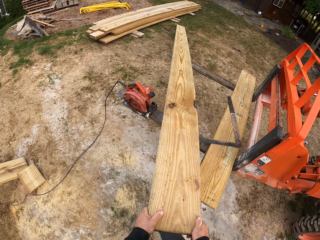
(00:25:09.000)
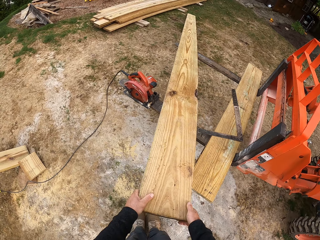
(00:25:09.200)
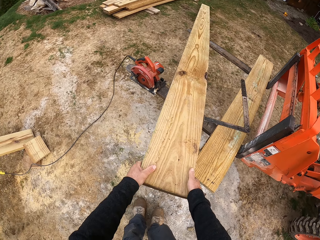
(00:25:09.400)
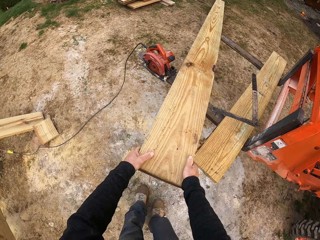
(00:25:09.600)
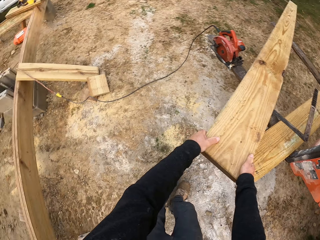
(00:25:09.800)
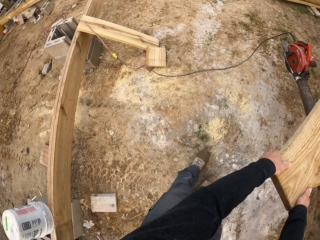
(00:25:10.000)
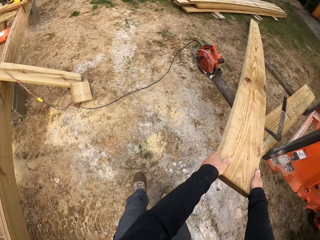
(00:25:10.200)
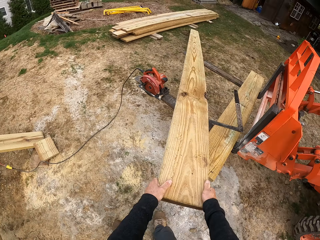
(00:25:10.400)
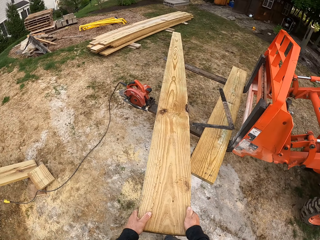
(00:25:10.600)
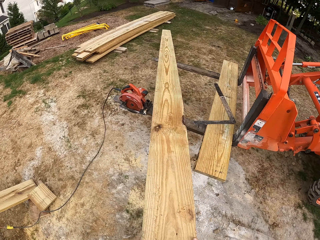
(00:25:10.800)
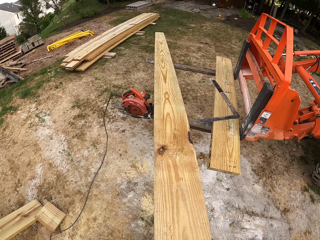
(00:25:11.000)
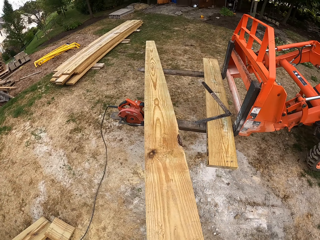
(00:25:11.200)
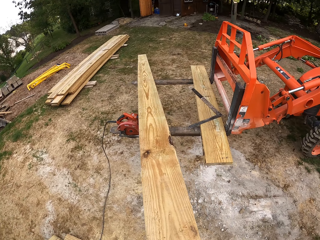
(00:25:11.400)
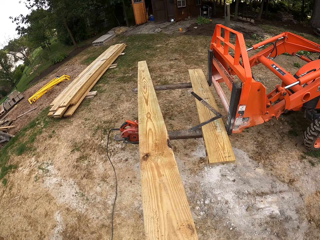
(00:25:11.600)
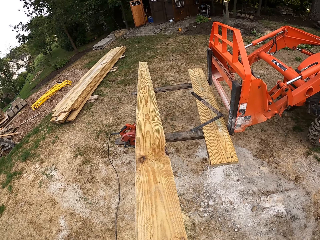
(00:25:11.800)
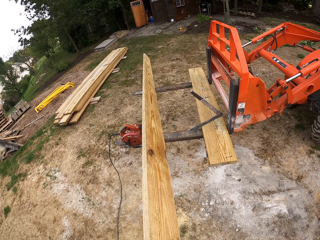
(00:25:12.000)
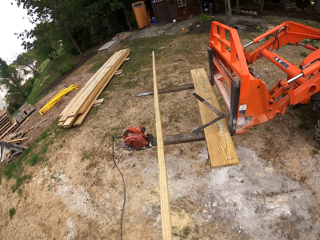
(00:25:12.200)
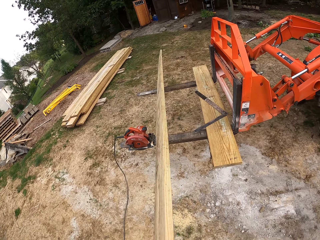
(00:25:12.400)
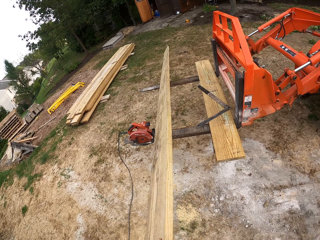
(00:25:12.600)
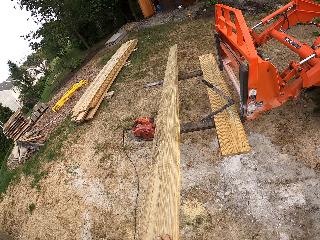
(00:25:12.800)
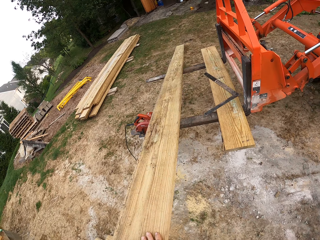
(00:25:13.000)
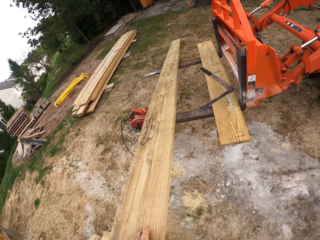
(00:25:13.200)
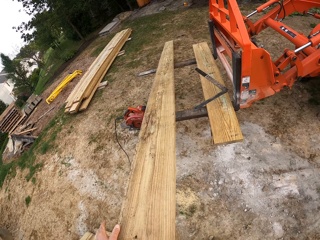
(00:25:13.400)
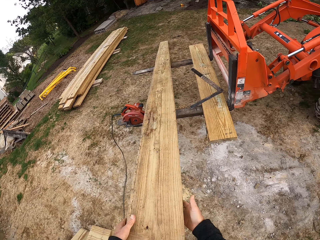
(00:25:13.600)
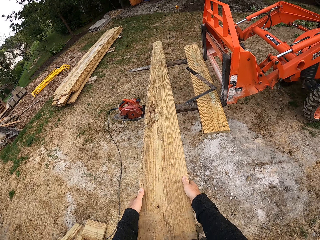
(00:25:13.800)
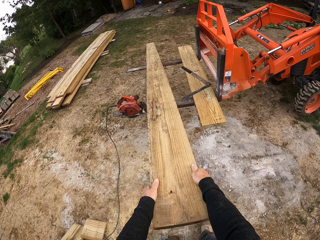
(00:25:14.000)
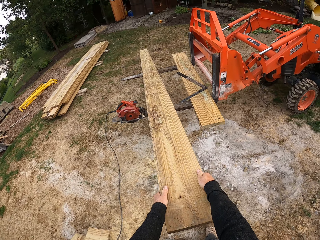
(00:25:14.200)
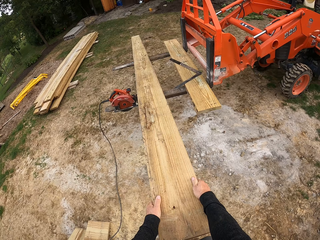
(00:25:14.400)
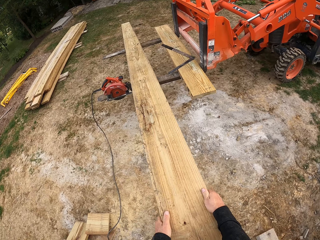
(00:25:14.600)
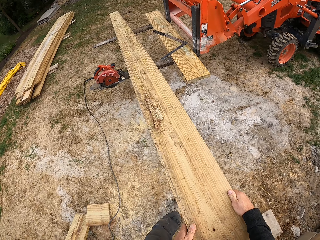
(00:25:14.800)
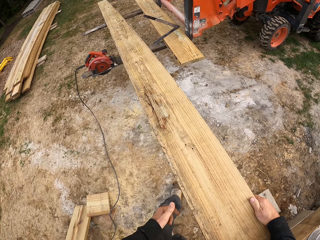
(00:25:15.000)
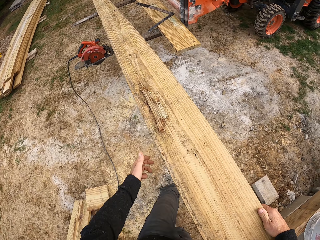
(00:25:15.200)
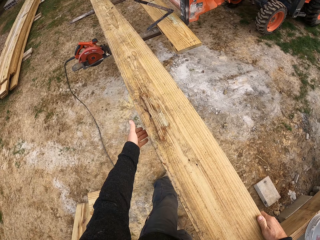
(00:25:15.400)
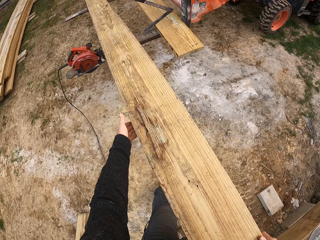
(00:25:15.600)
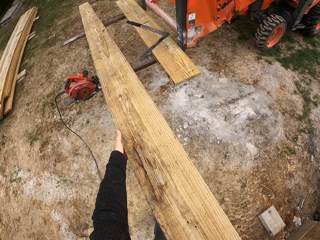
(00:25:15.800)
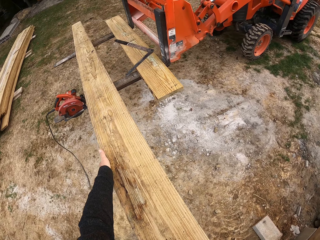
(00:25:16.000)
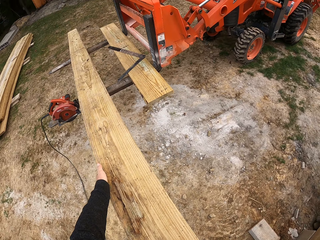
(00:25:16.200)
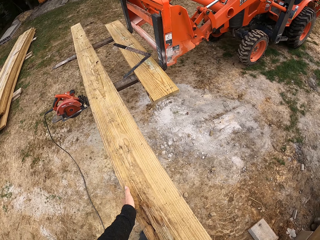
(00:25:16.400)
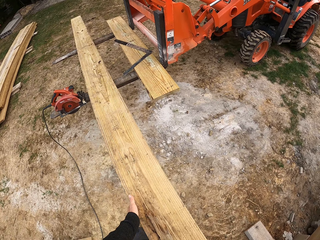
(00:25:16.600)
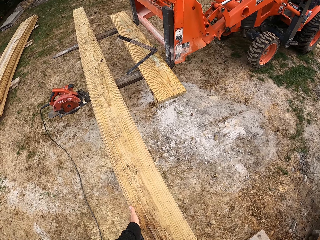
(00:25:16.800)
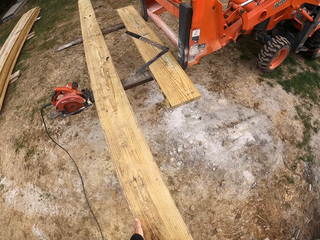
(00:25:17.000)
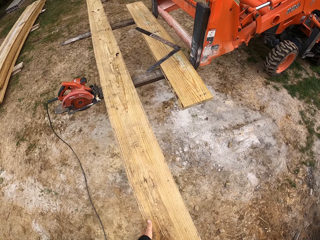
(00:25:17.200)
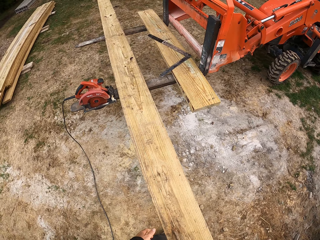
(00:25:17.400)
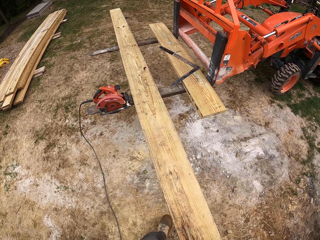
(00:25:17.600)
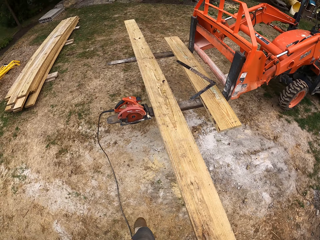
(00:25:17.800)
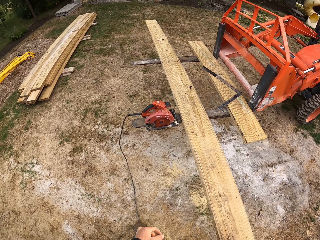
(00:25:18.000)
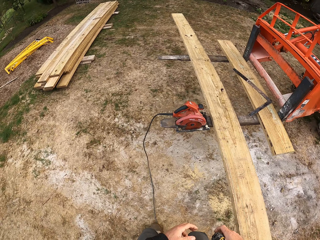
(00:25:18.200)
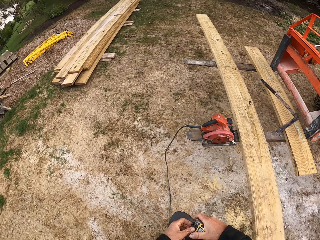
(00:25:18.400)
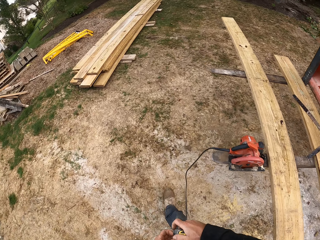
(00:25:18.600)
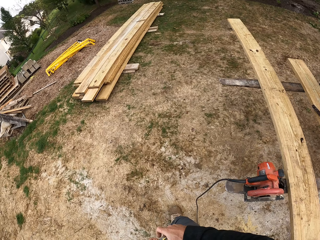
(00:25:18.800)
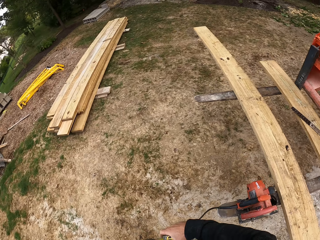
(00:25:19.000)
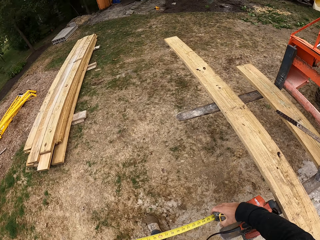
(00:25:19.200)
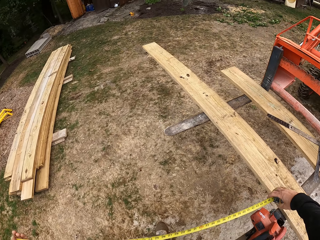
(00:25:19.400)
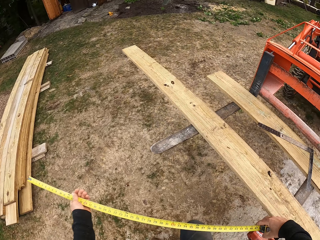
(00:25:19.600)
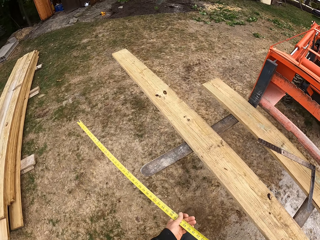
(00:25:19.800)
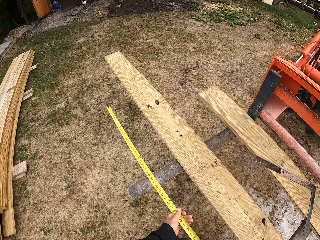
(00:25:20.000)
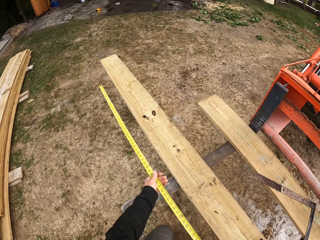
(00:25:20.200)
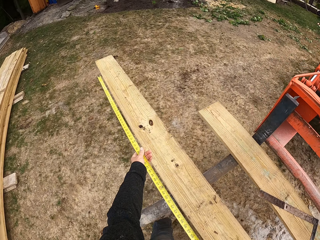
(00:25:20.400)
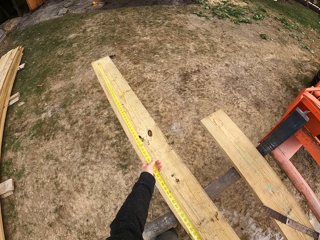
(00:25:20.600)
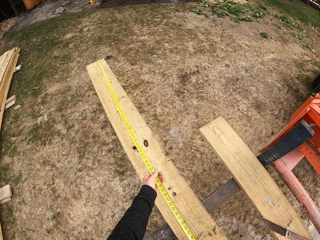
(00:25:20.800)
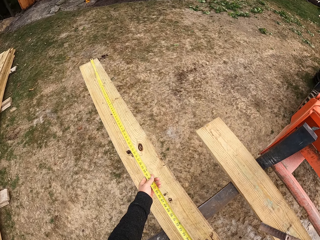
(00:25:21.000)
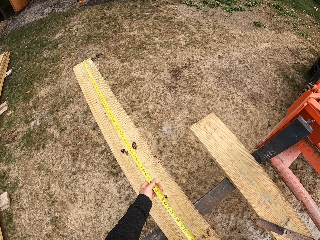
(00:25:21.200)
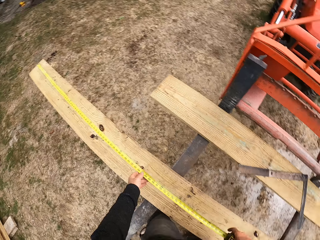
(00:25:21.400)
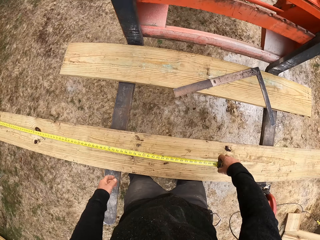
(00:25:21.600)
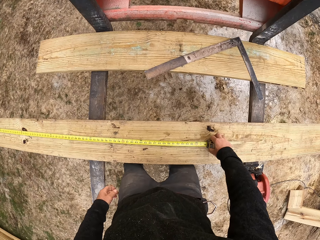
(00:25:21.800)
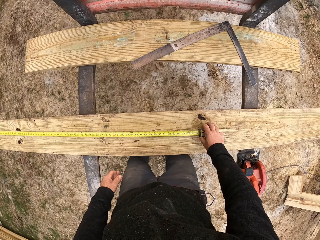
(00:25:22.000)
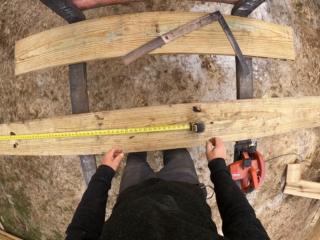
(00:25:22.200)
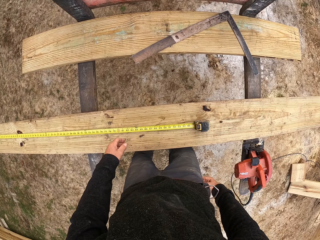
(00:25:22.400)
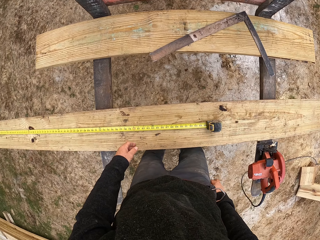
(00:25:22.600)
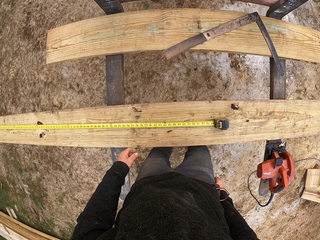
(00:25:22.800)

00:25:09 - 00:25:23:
The camera wearer pulls the wood. They push the wood. They move the wood on the forklift. They pull the wood. They walk beside the wood around the construction site. They hold the CenterPoint tape measure. They measure the wood with the tape measure.

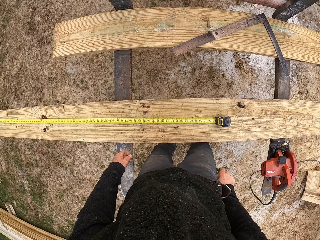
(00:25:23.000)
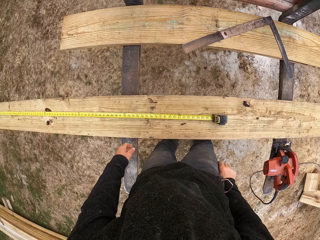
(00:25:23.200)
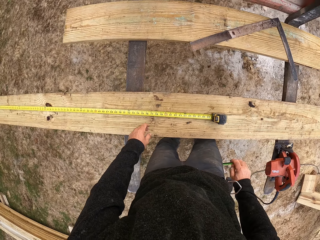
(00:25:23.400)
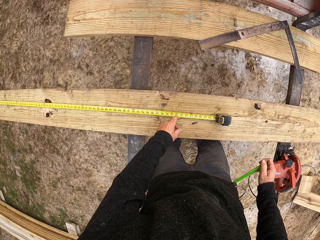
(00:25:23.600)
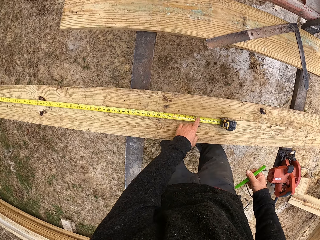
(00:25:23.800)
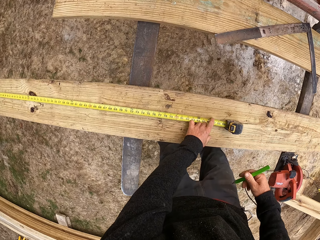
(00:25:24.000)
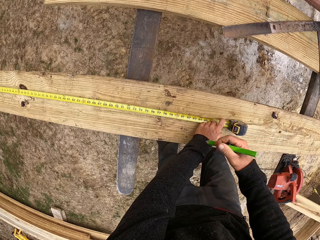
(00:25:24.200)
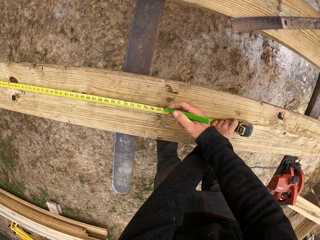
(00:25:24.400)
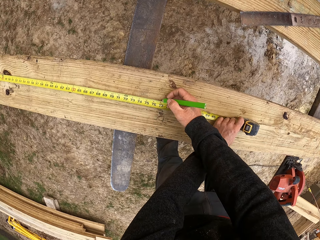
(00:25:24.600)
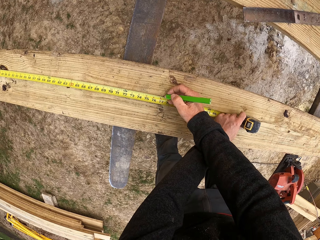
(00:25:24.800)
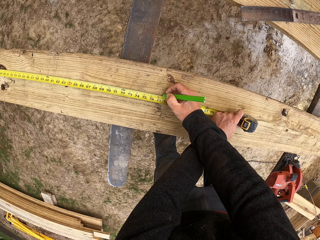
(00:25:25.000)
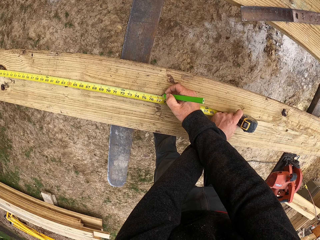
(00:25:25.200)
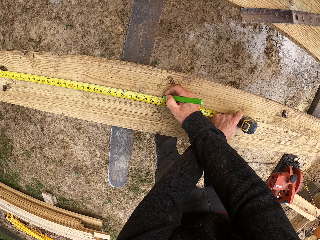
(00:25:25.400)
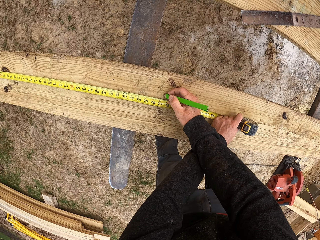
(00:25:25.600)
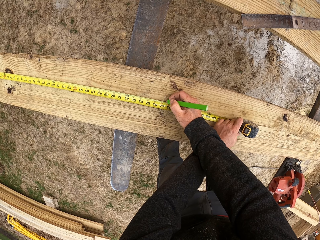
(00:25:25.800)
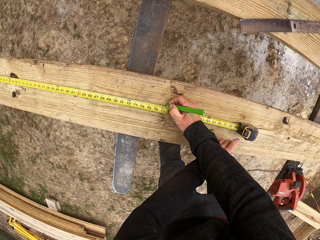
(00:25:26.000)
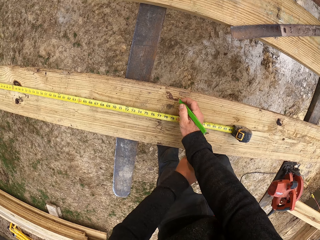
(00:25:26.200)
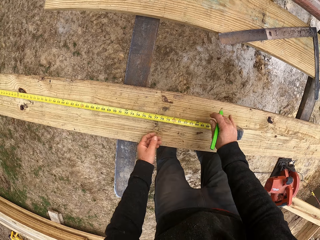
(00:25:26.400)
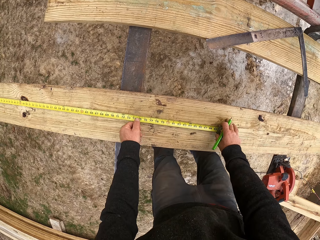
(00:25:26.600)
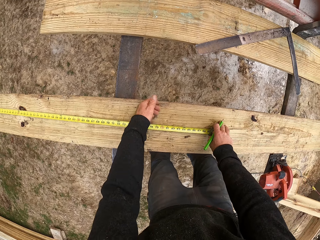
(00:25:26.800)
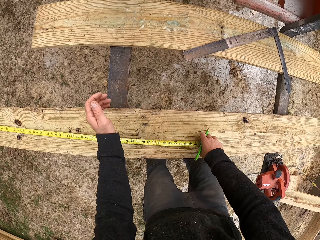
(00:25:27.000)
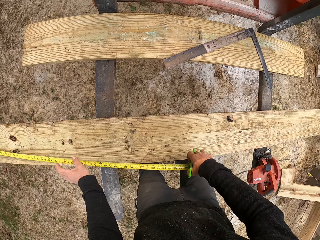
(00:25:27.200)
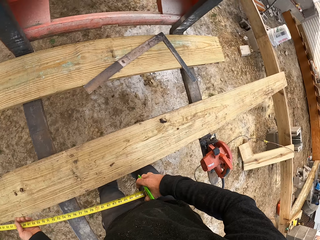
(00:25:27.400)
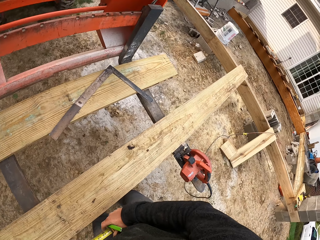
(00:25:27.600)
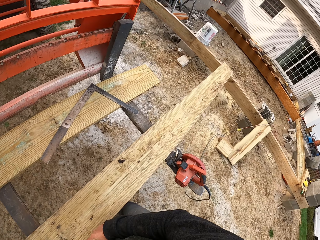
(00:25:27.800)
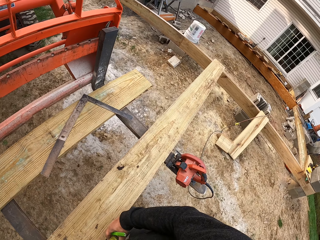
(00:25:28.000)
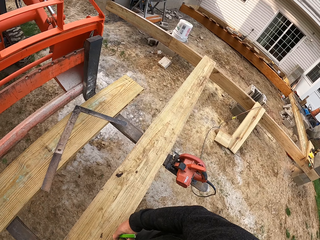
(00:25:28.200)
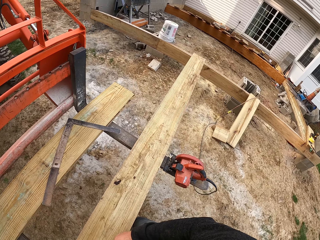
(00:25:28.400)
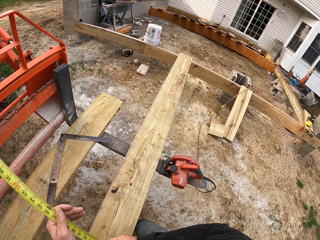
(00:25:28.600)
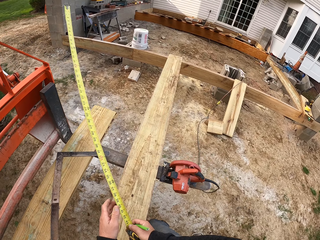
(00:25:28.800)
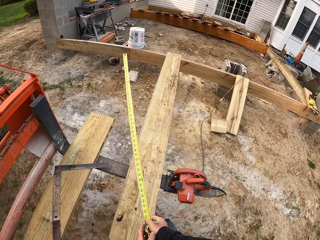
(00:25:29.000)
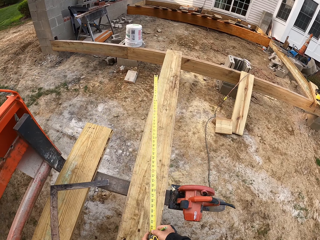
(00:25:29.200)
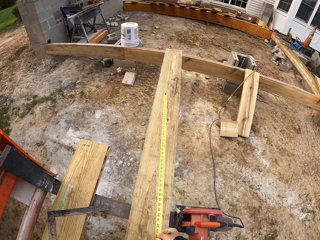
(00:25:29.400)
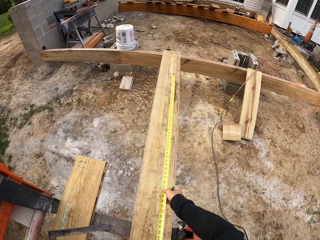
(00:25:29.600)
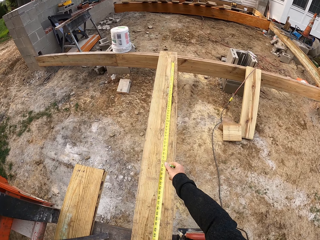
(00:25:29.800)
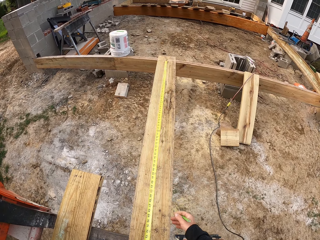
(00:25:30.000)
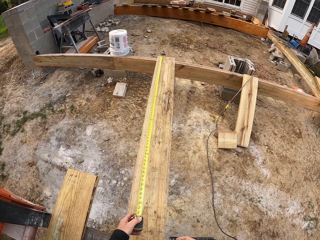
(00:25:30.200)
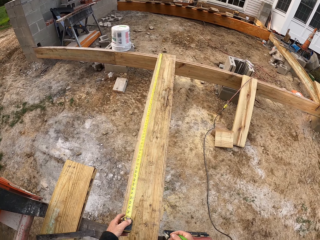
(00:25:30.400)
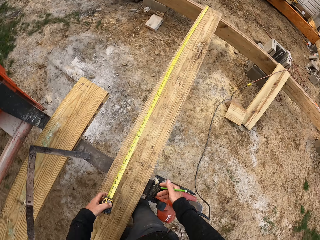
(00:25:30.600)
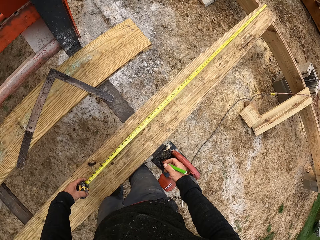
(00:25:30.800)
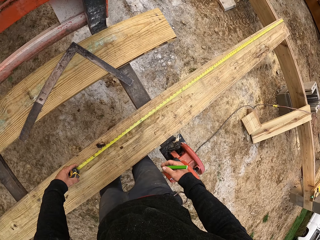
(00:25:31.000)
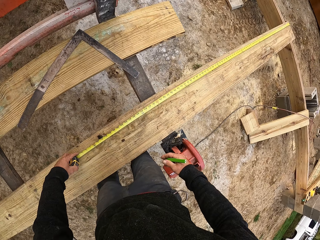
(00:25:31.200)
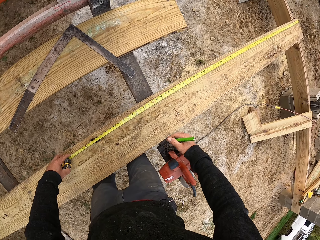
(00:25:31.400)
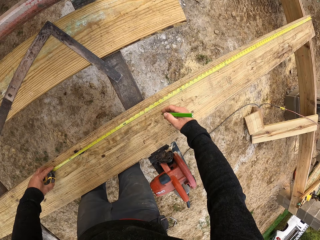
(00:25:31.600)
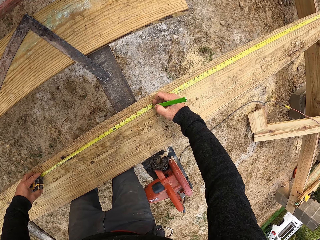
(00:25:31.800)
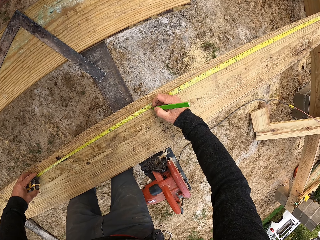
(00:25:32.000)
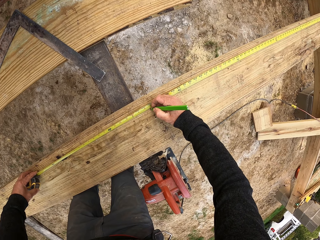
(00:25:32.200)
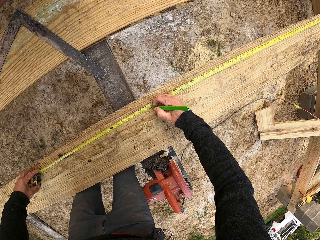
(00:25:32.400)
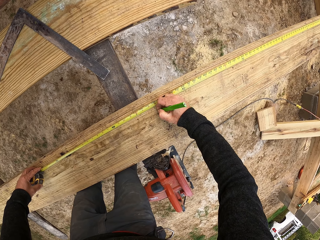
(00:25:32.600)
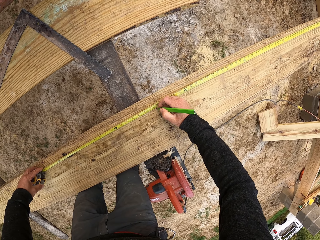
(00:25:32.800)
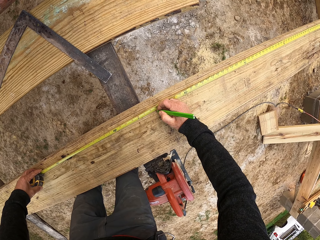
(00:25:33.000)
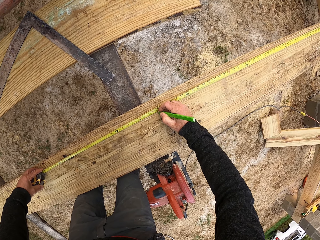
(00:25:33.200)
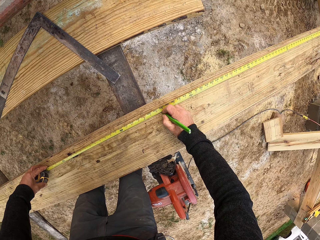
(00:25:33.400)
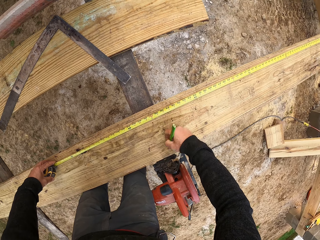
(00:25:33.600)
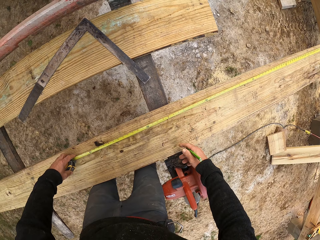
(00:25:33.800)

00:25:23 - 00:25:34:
The camera wearer puts his hand in the pocket. He holds the pencil. He picks up the pencil or pen. He marks the wood. He wipes the wood. He lifts the CenterPoint tape measure. He looks on the other side. He measures the wood with the tape measure. He marks the wood.
